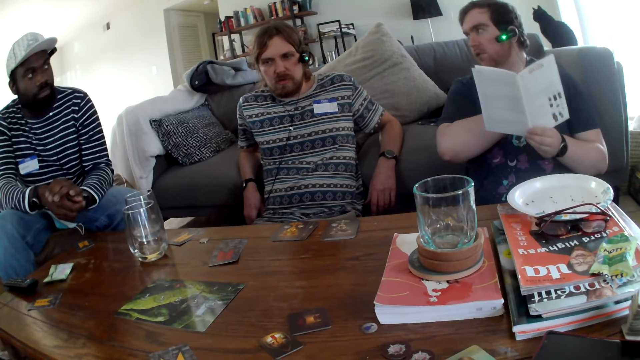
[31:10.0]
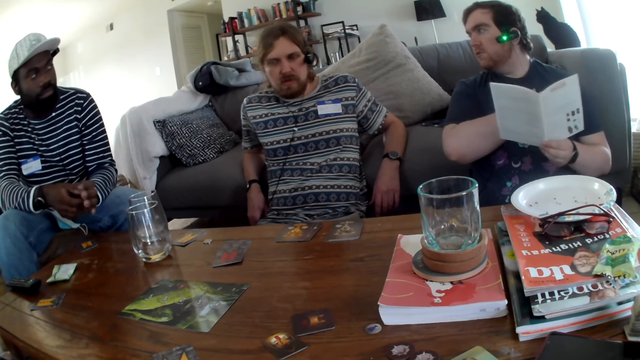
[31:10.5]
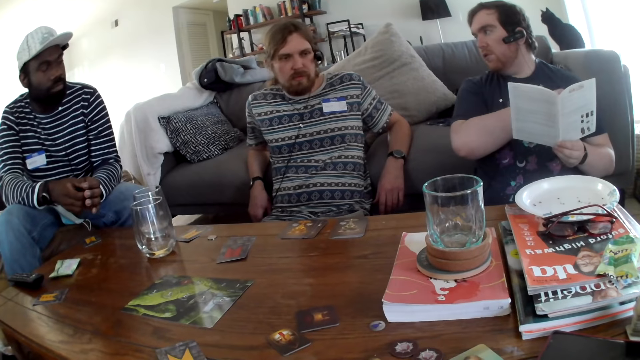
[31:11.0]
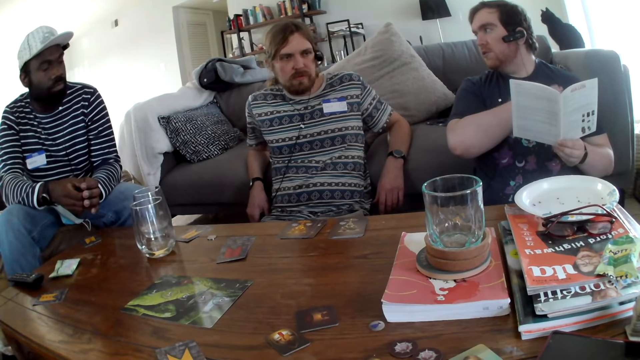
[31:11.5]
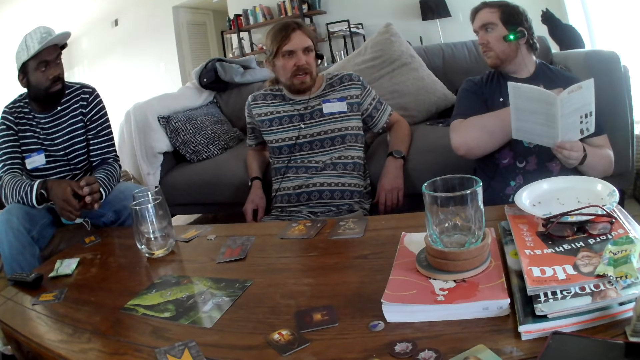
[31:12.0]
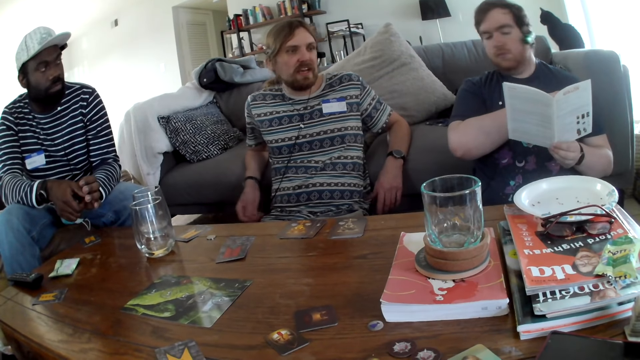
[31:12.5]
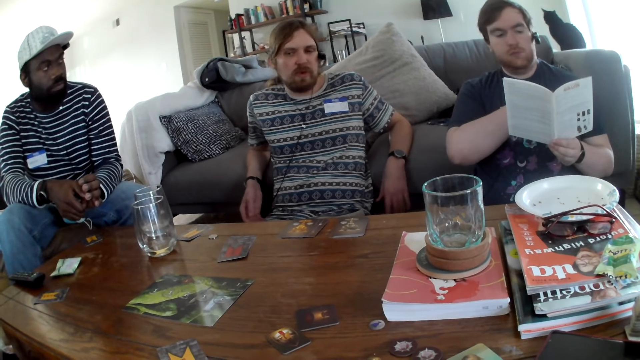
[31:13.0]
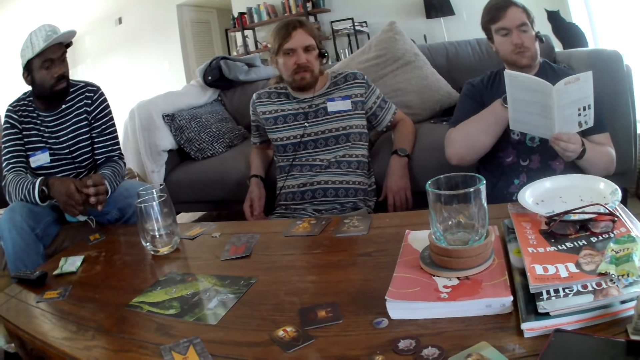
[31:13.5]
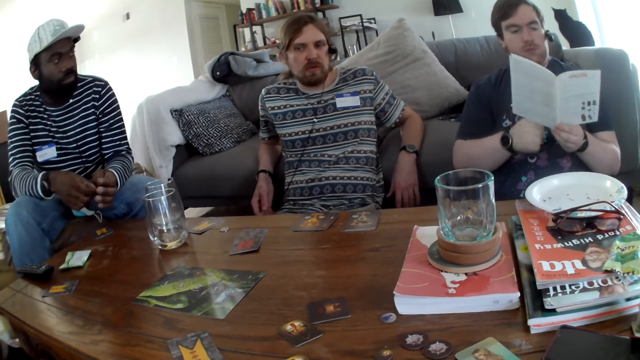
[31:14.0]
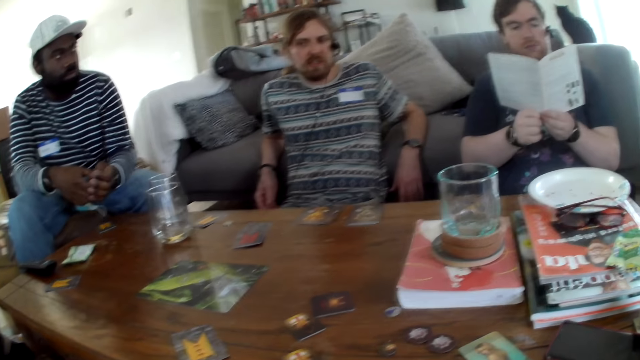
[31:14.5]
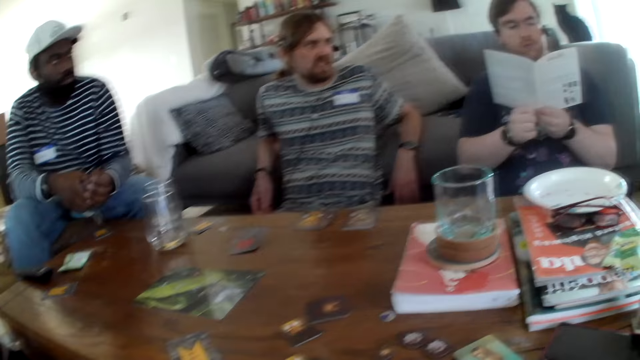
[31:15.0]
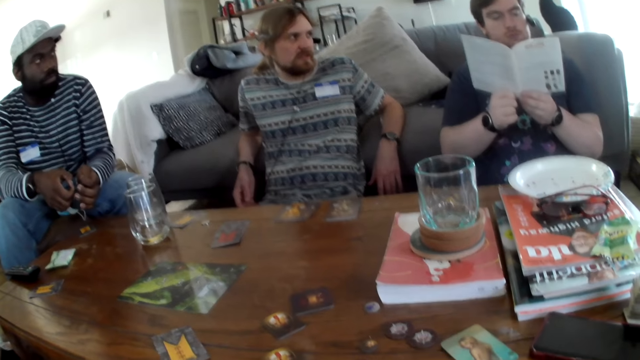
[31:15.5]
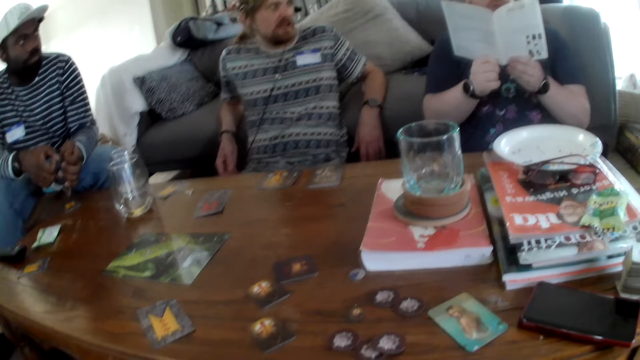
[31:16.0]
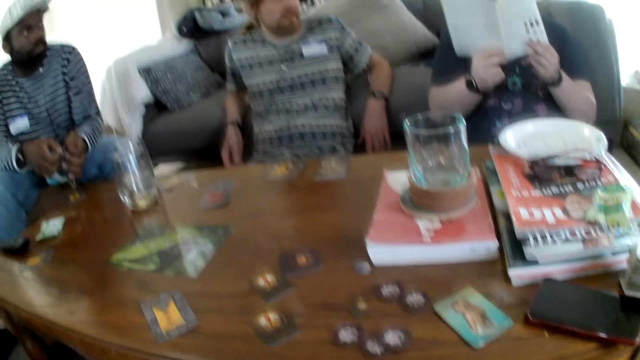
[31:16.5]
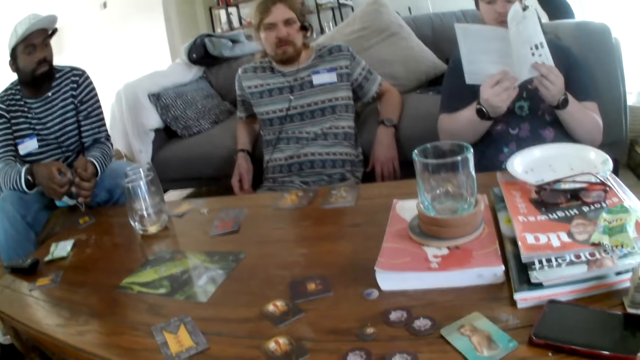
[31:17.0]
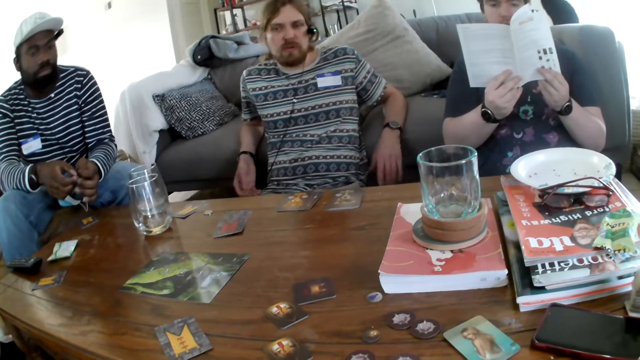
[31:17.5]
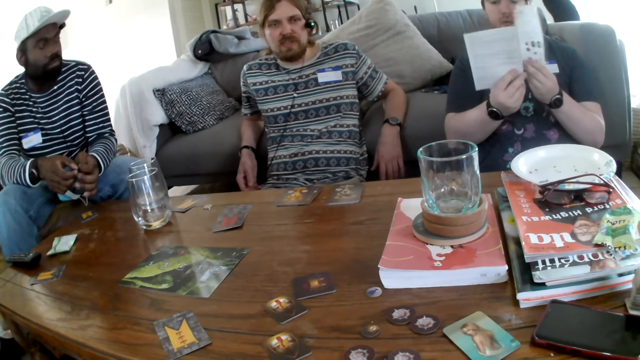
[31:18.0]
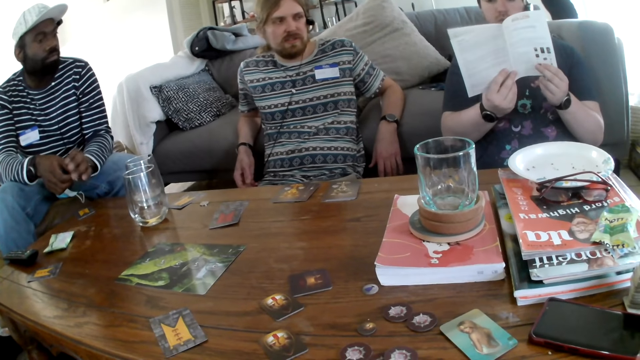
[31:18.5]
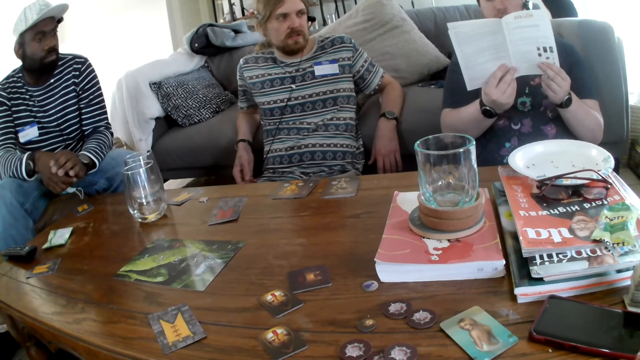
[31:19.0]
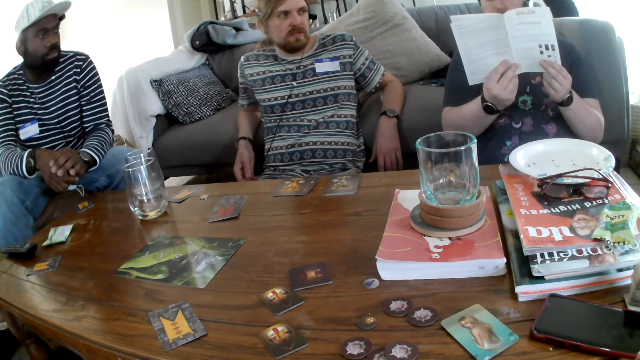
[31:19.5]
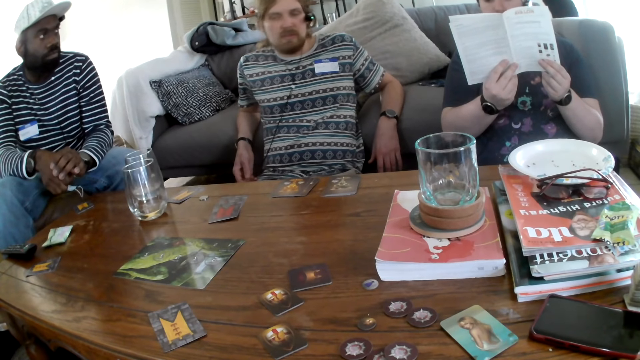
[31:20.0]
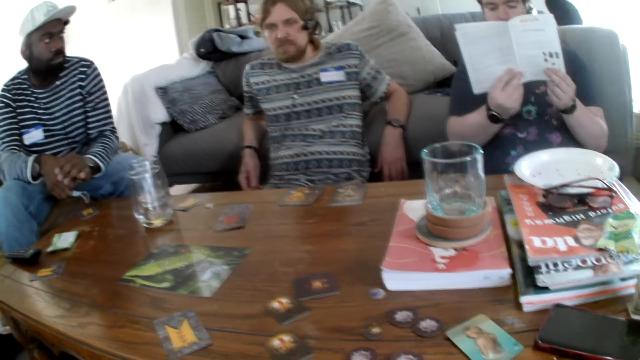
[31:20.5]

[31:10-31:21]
A man looks at a person. The man talks. The person talks. The man turns the page.

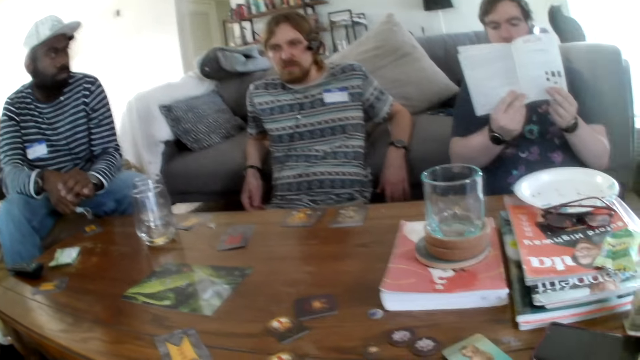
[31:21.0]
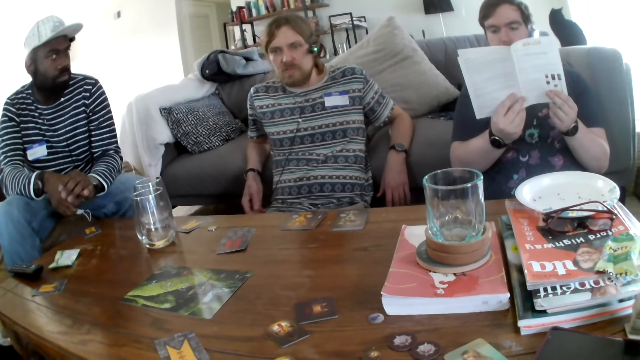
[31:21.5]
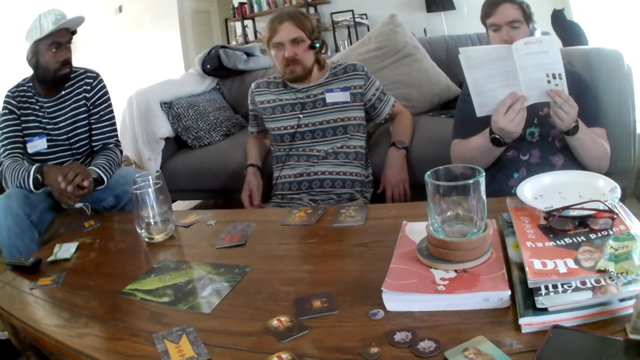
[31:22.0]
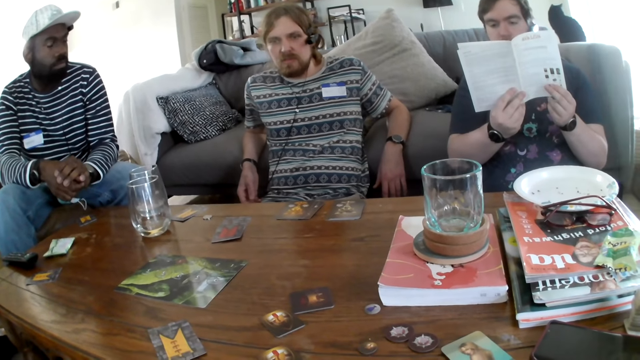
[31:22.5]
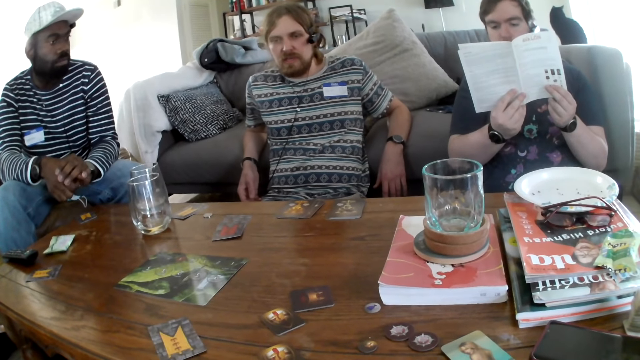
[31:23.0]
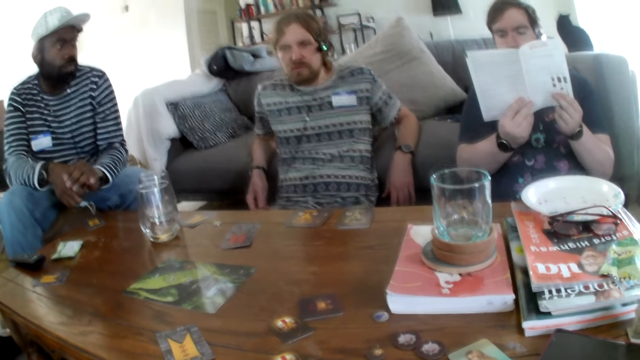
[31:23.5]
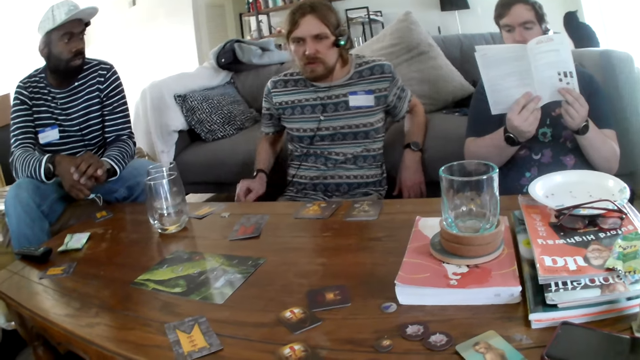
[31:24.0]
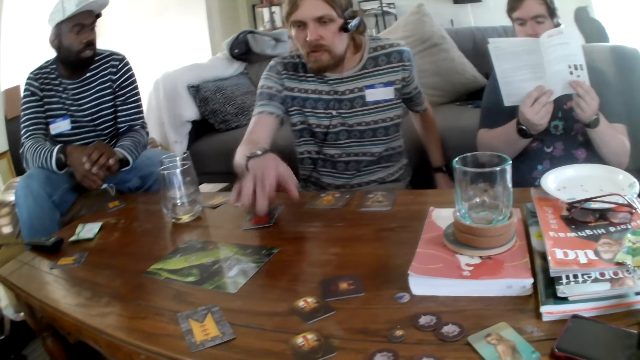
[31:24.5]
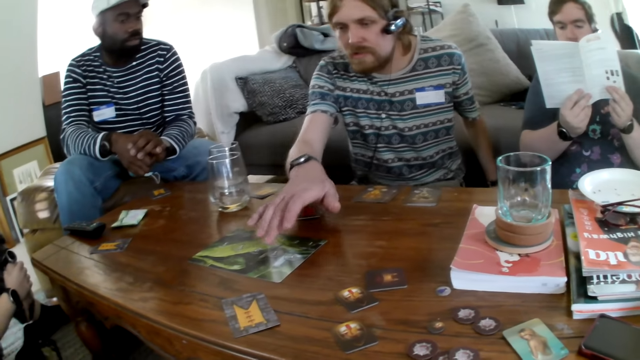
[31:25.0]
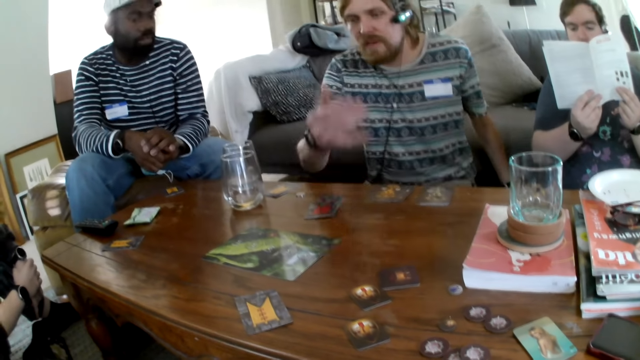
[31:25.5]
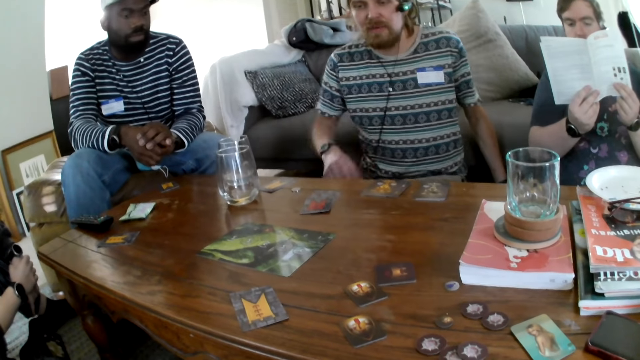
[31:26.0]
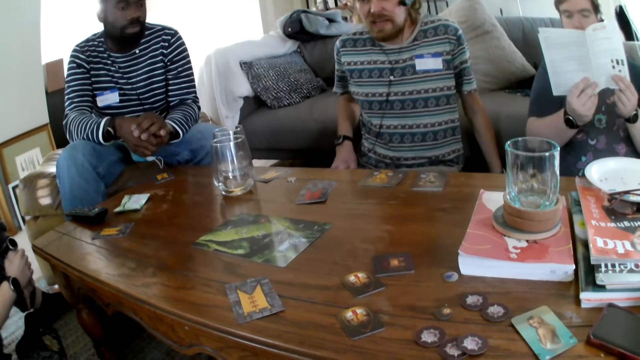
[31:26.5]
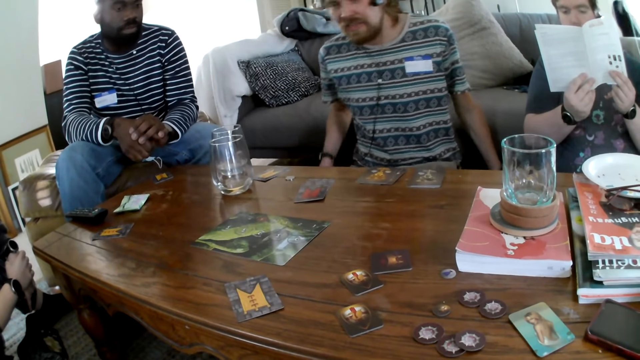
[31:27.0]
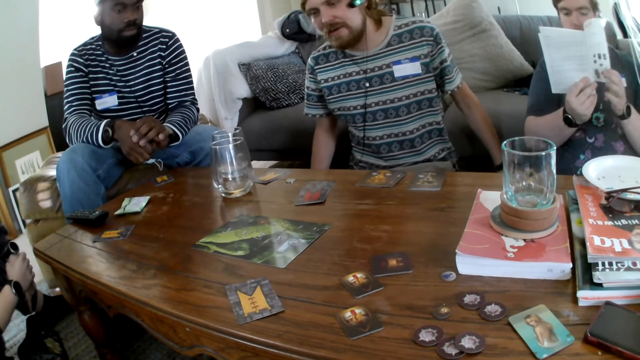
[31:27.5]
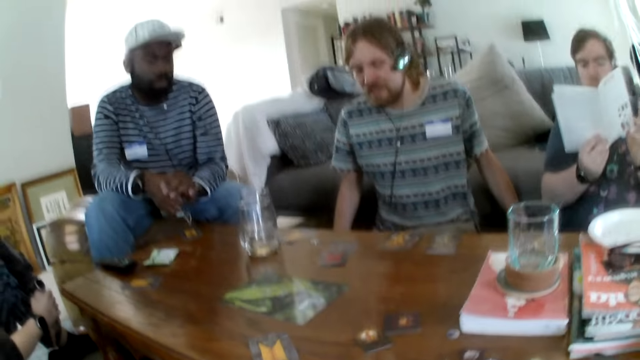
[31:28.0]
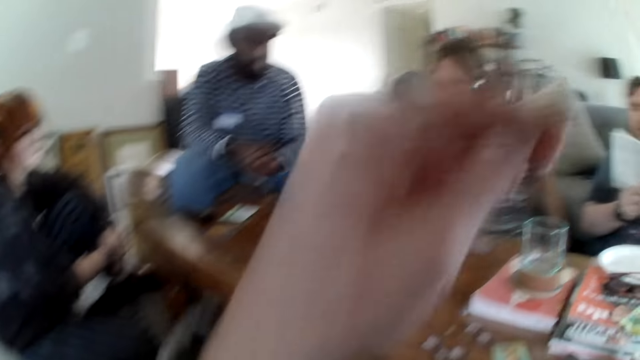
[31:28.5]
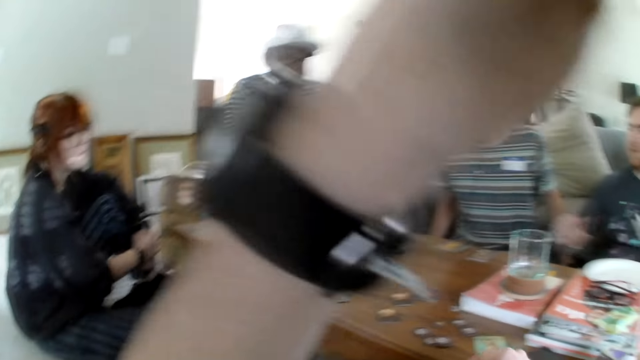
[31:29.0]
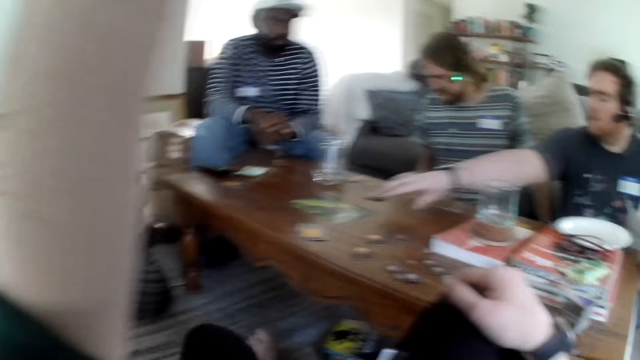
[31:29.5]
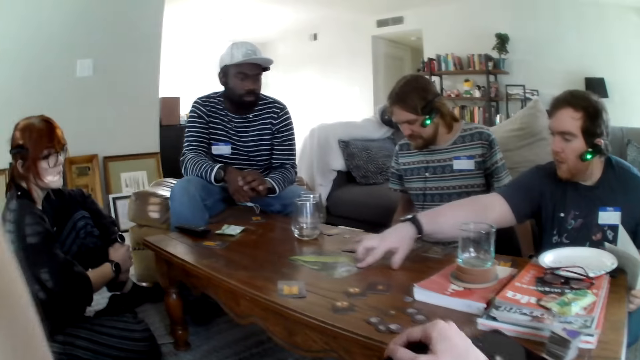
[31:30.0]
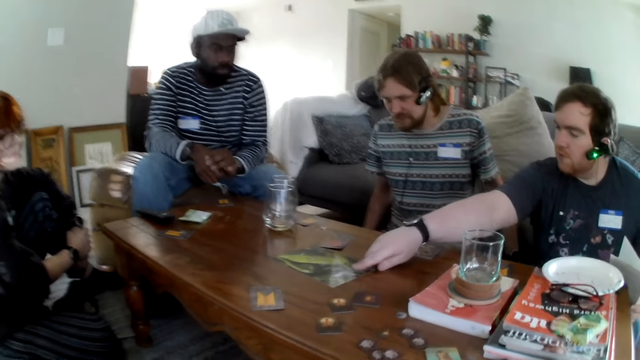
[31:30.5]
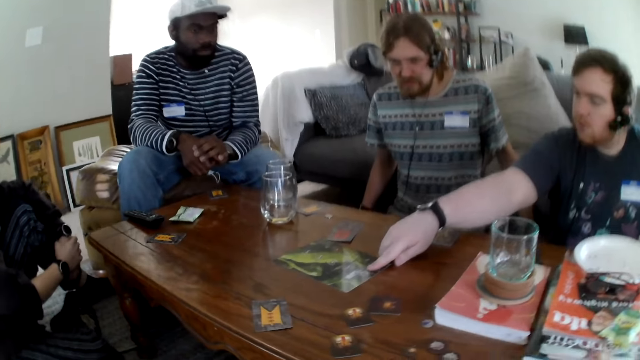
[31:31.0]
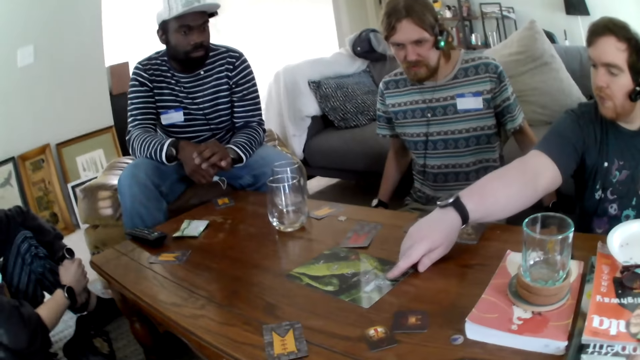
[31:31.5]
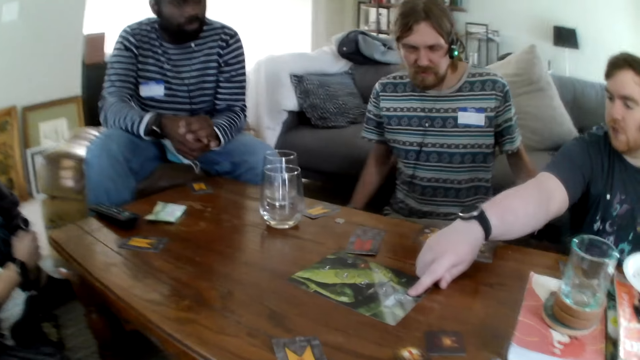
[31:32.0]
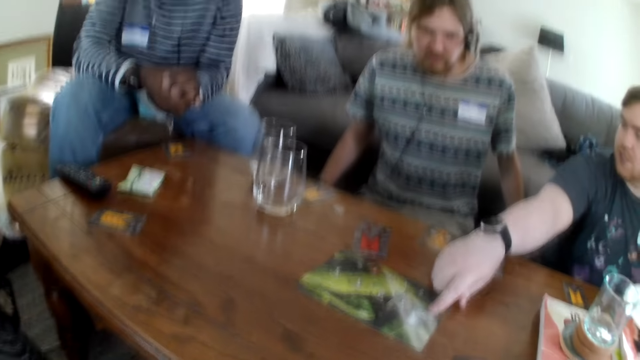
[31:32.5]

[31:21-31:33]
The camera wearer talks. A man talks. Another man touches the board and moves the hand. A person talks. The camera wearer talks and raises the hand. The first man pulls the board and picks up a card. The first man talks and points at the board.
